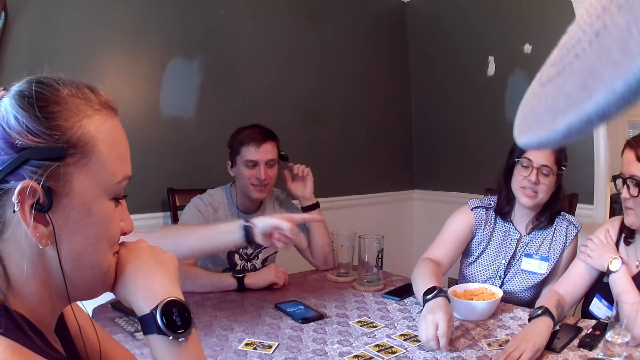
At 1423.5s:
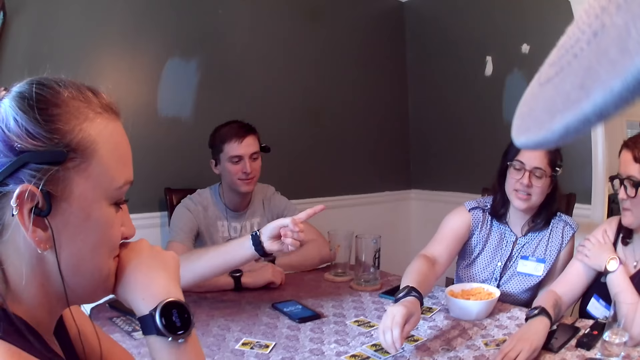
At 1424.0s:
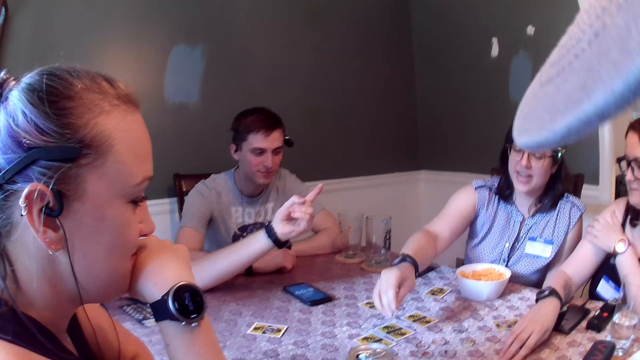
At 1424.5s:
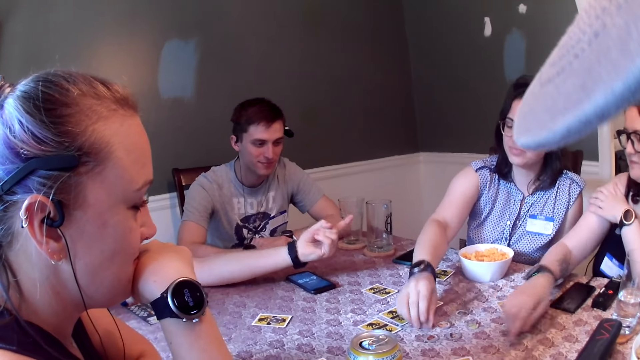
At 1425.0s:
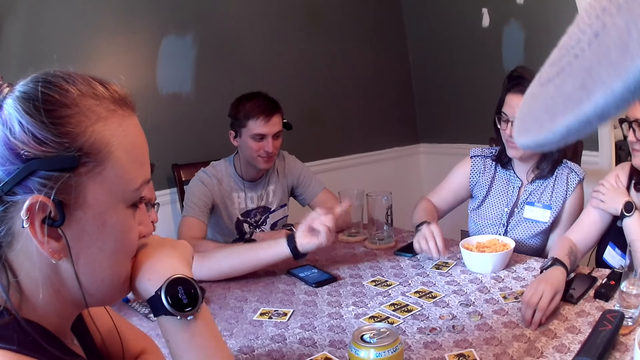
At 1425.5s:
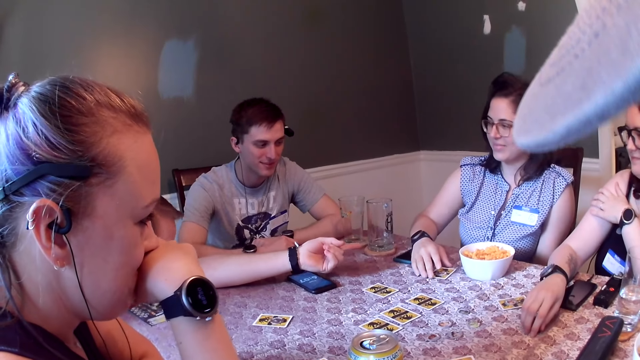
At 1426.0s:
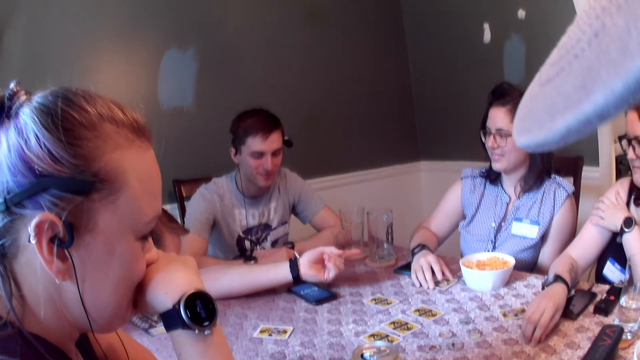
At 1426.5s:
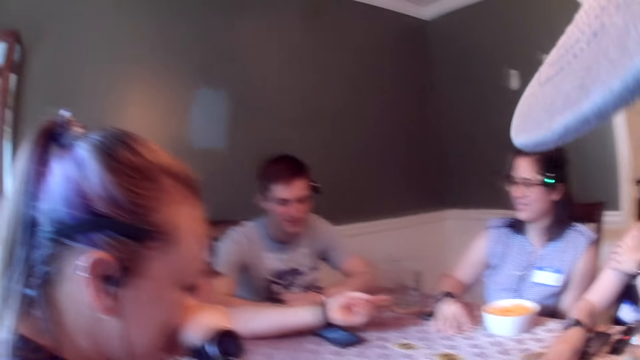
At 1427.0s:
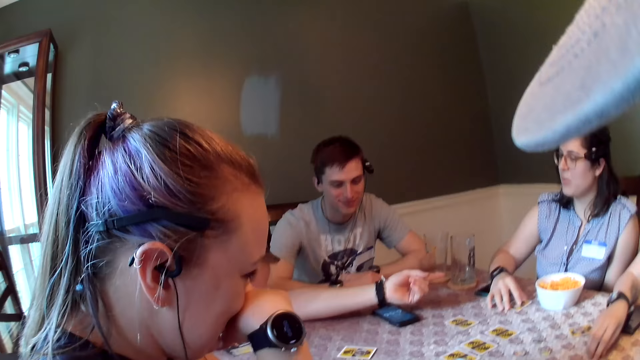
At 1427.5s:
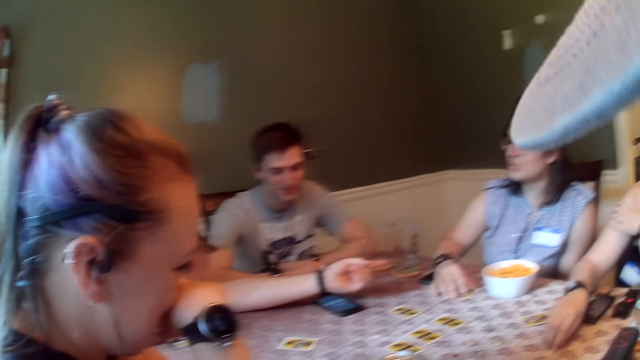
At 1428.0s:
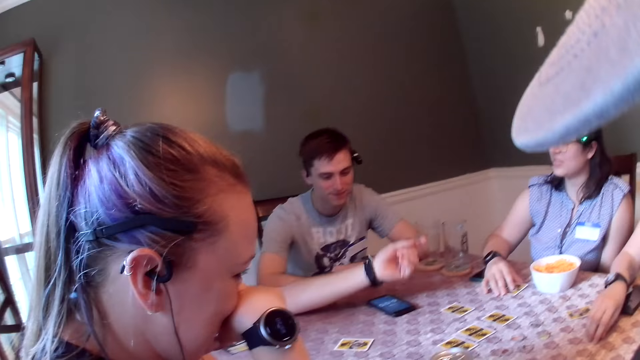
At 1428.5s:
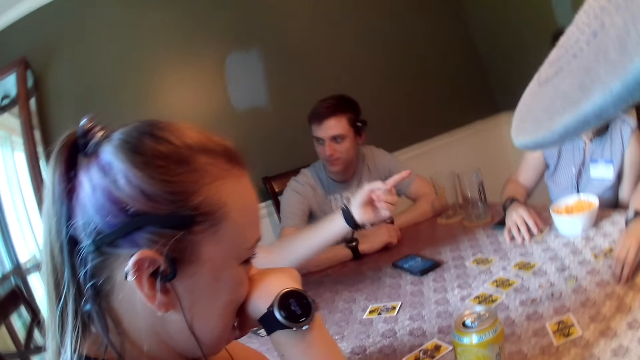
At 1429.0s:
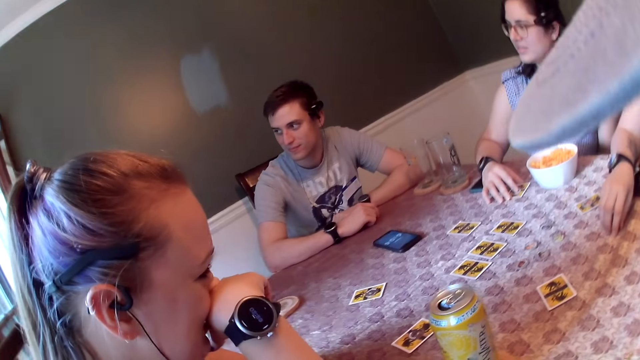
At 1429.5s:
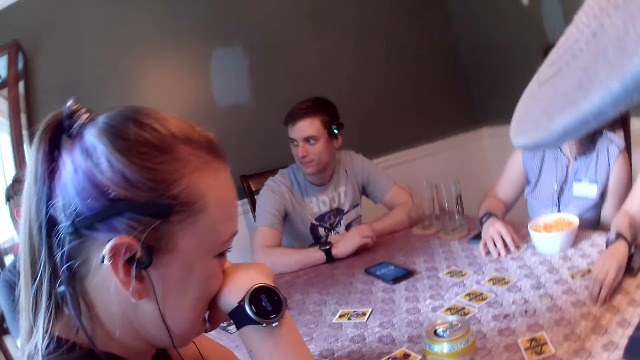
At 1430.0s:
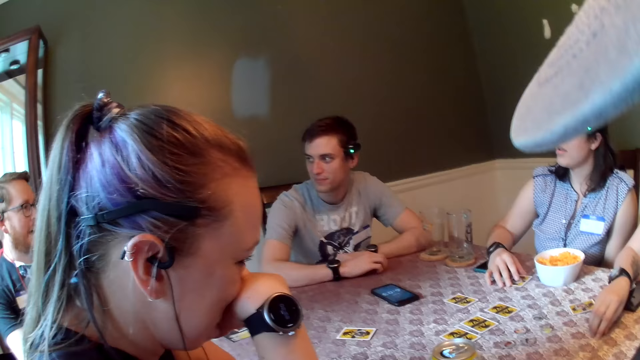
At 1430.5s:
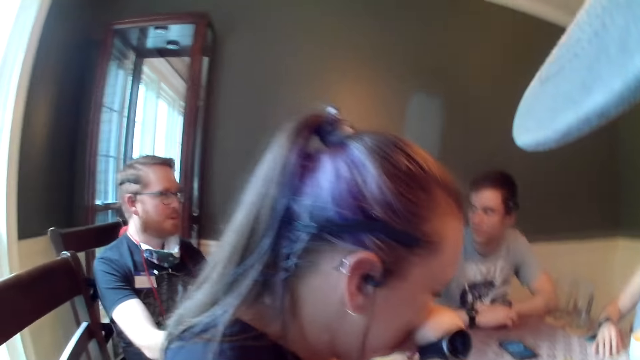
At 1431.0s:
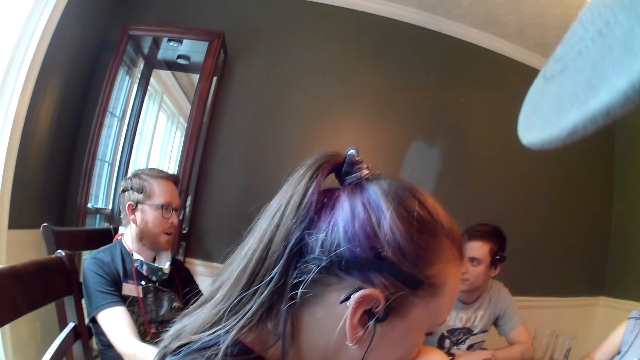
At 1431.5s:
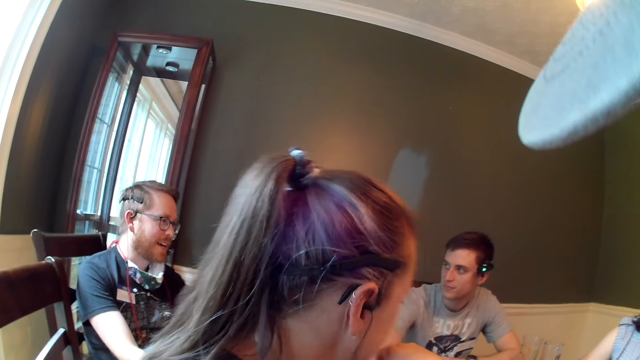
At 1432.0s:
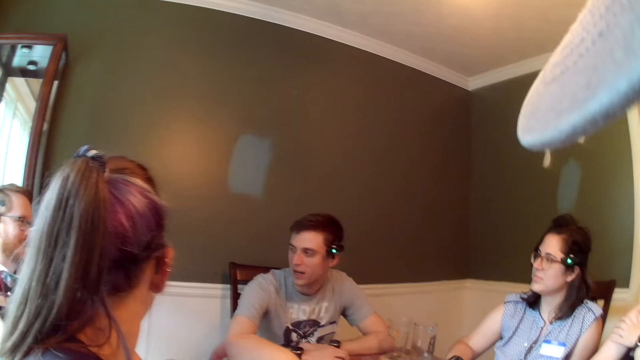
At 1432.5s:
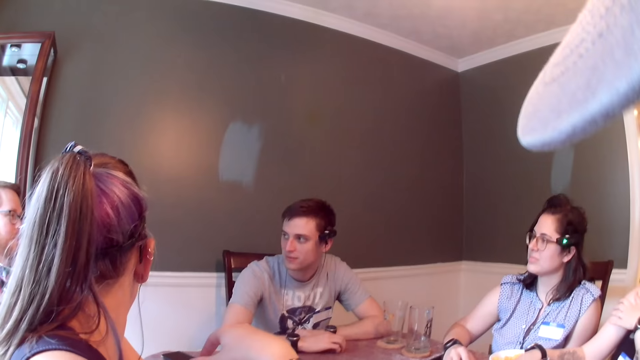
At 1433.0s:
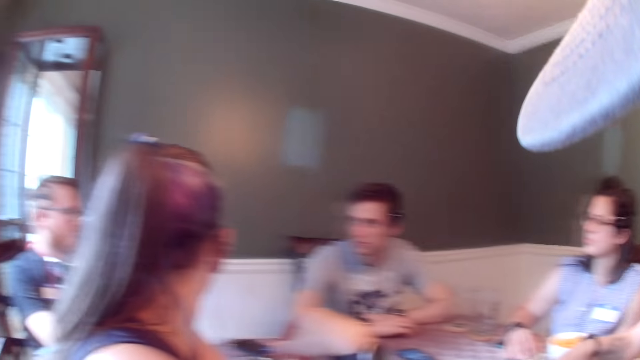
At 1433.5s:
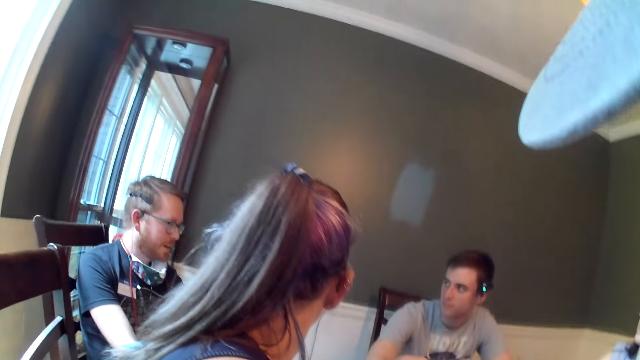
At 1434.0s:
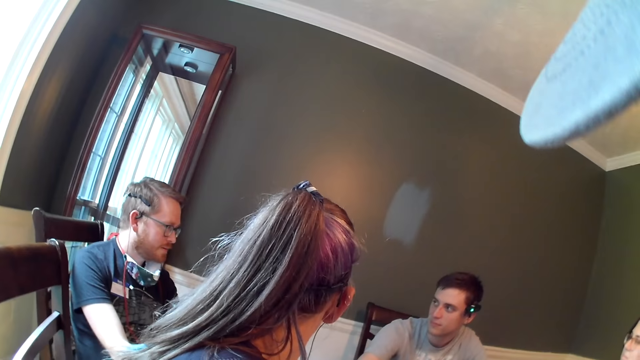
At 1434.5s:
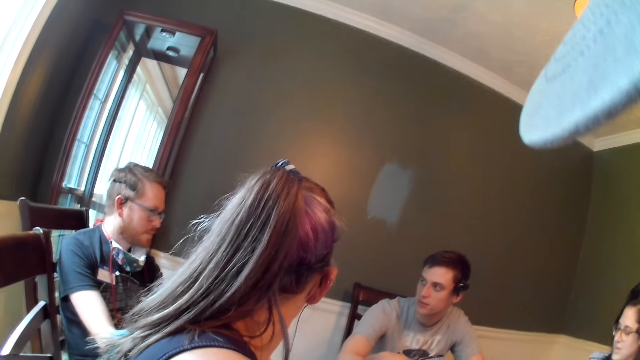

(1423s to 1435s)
A woman drops the token on the table with her right hand. A man points at the woman. Someone takes the coin back from the card. The man interacts with the others.

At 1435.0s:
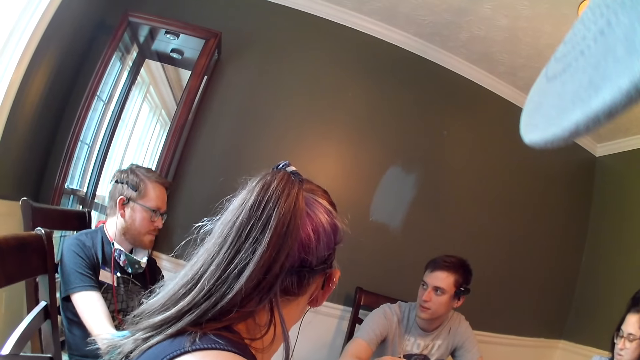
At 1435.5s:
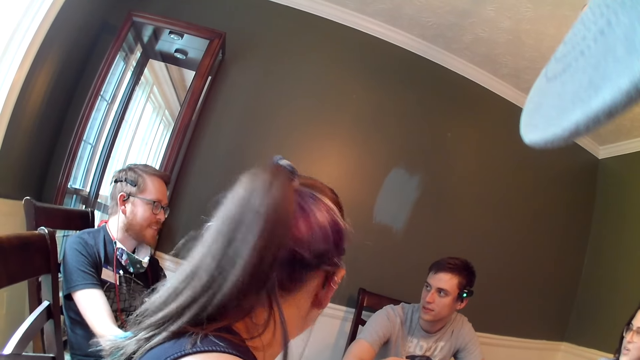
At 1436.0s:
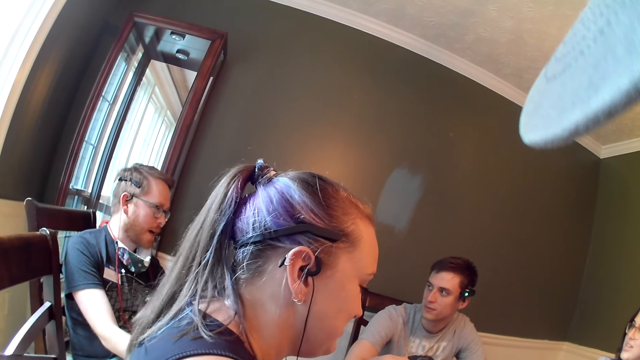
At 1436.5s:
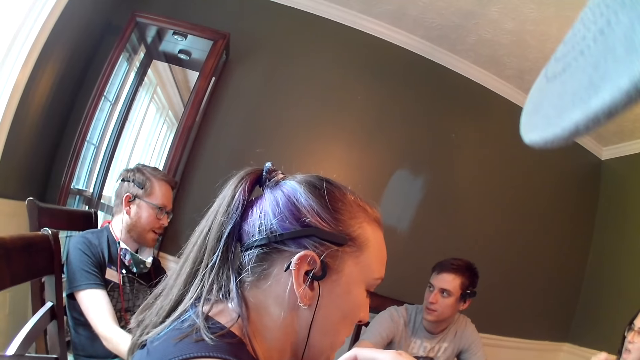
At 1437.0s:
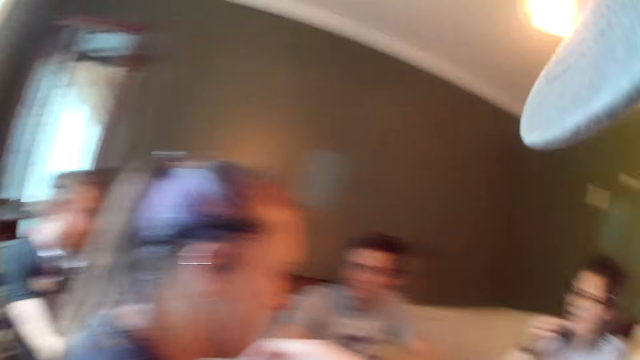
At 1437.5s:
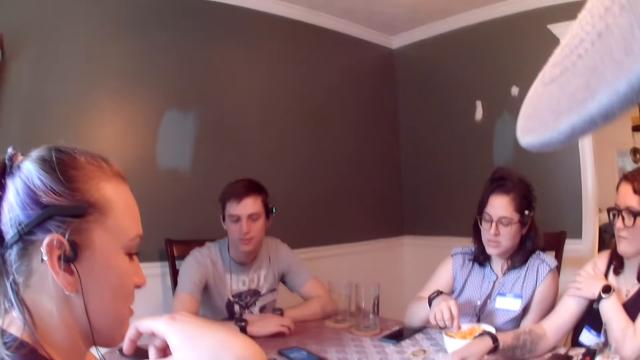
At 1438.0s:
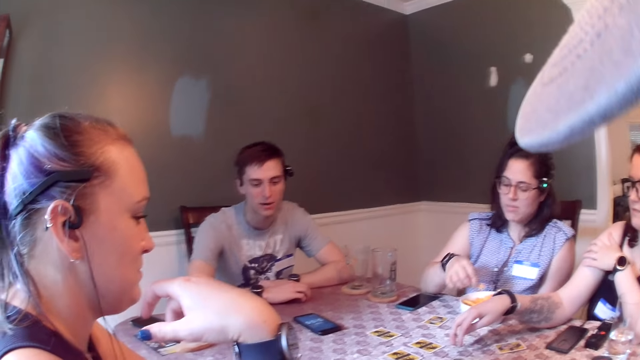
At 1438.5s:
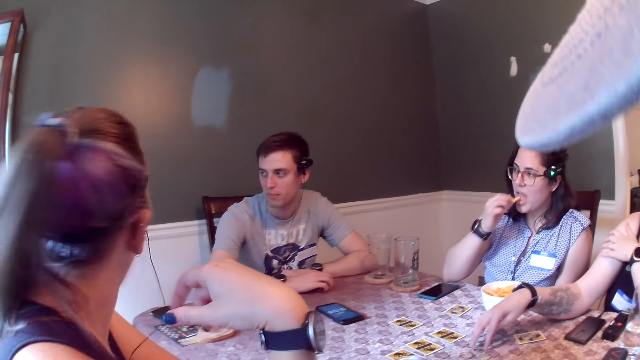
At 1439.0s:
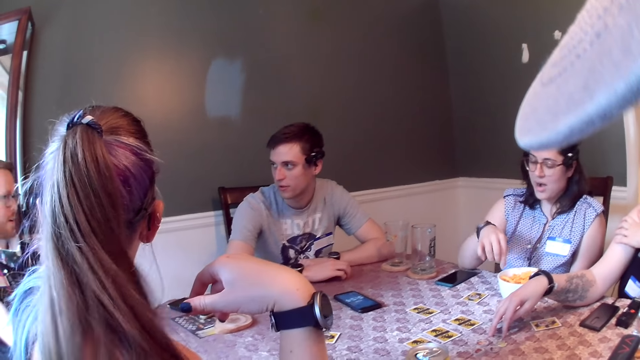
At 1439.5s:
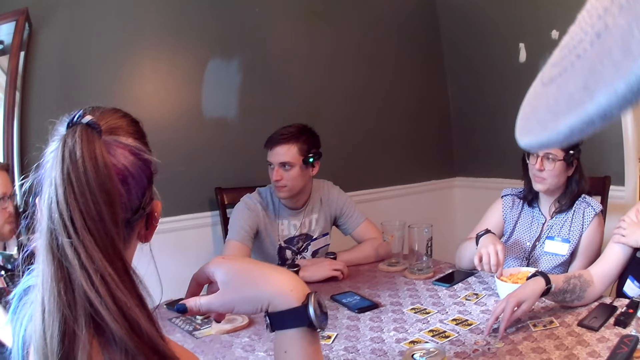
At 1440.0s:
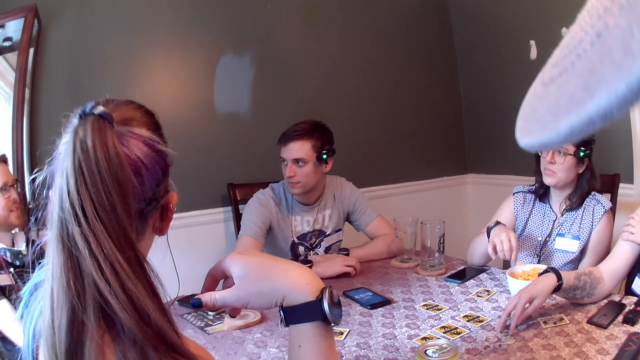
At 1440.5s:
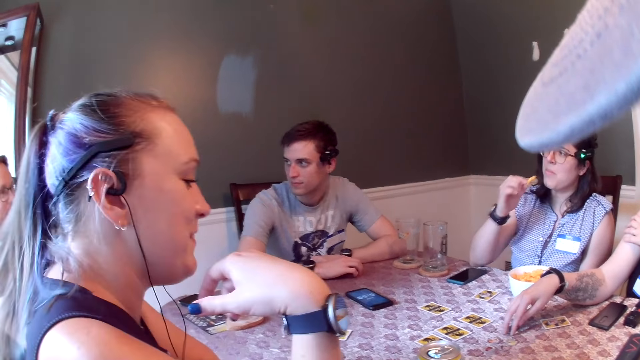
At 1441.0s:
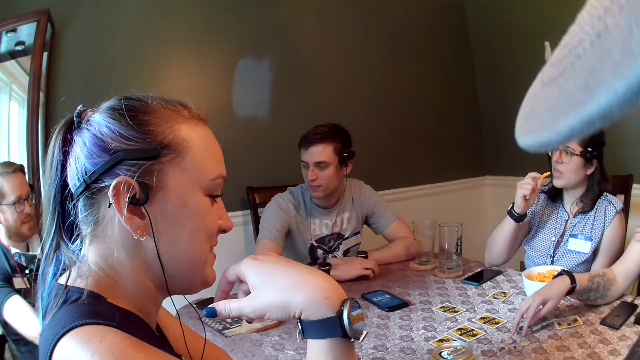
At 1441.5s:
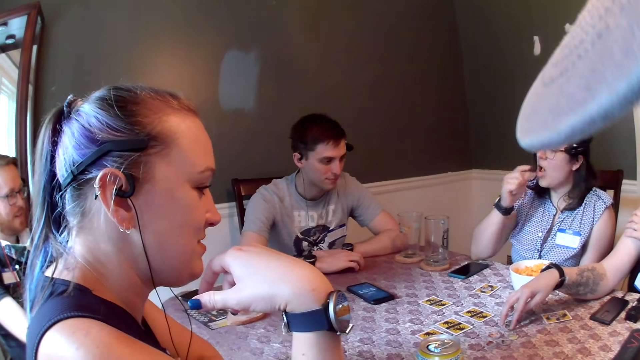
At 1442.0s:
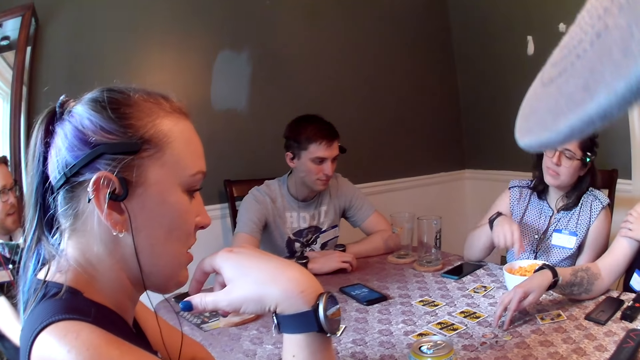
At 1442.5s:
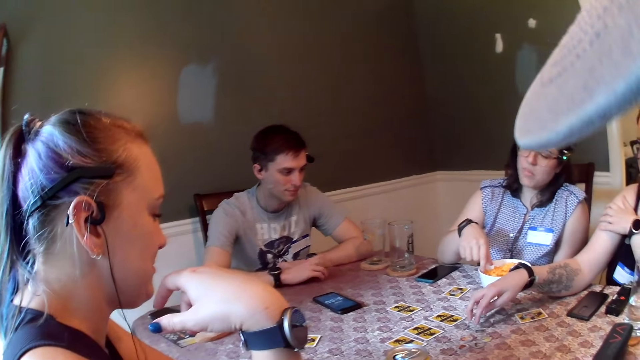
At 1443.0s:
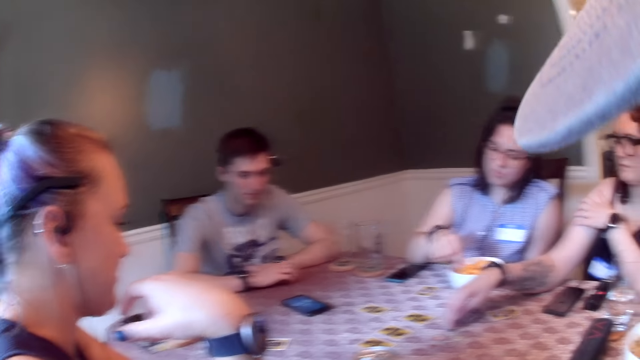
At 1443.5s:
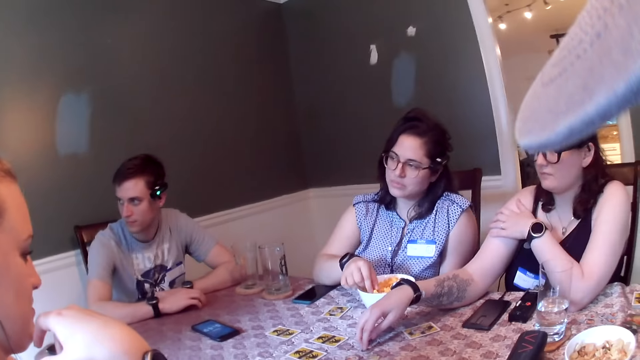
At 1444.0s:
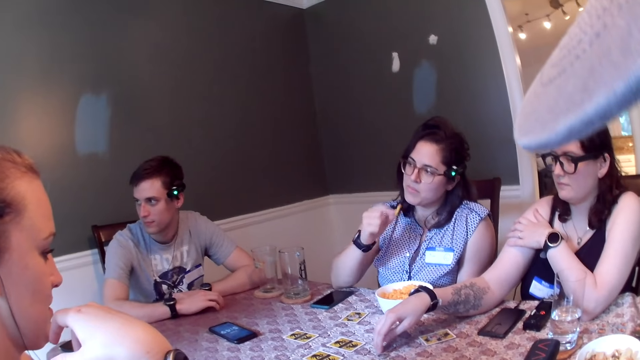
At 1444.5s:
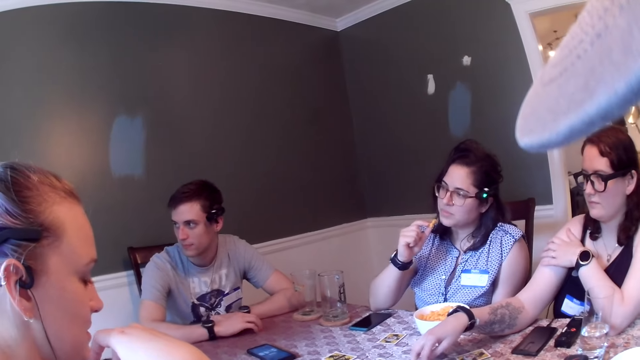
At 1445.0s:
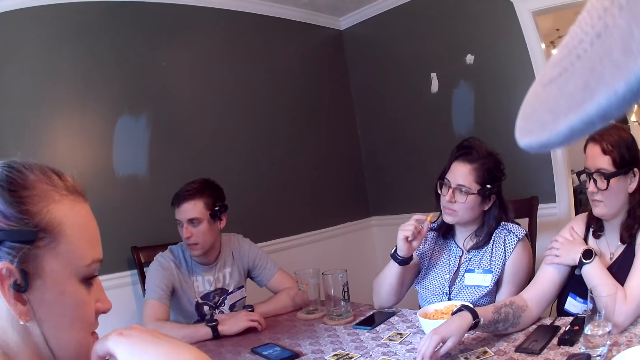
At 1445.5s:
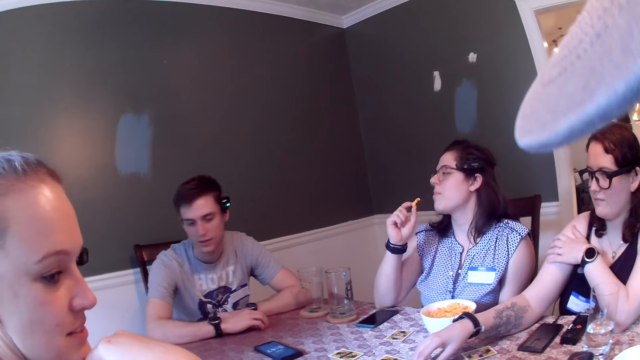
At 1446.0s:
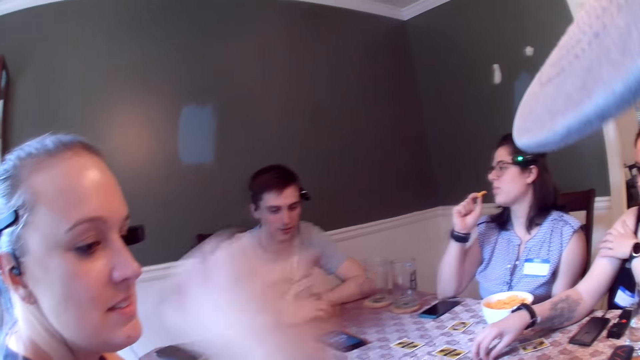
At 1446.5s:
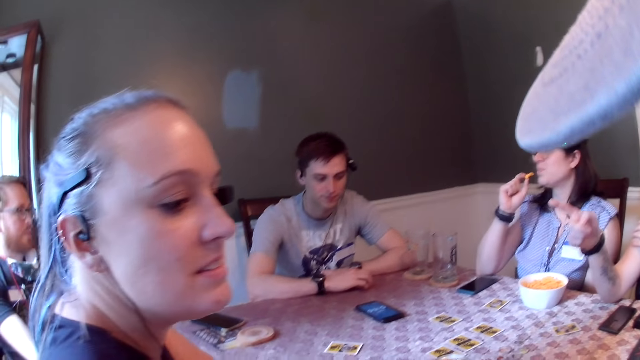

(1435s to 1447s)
A woman picks up chips in a plate with her right hand. She eats the chips out of the plate on the table with her right hand. A lady places her hand on the card.
